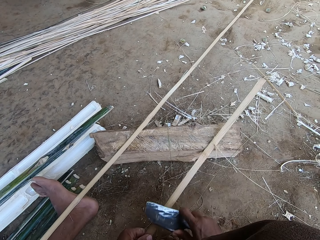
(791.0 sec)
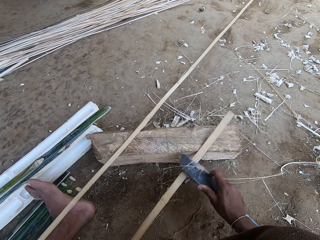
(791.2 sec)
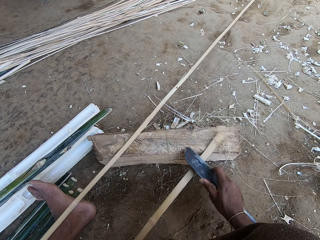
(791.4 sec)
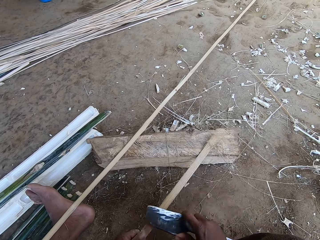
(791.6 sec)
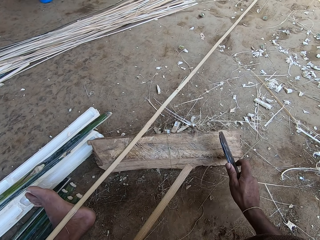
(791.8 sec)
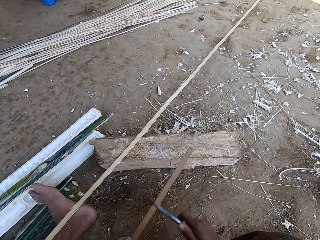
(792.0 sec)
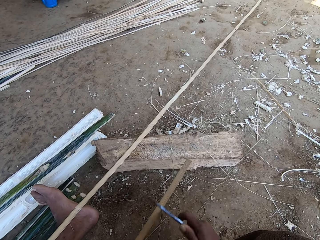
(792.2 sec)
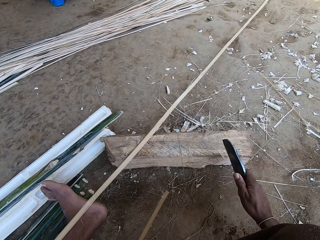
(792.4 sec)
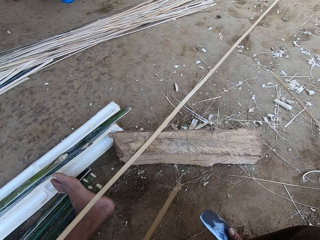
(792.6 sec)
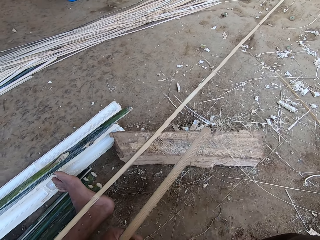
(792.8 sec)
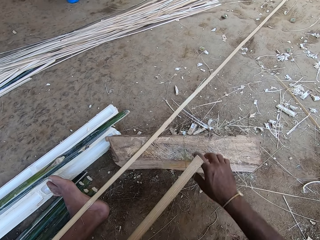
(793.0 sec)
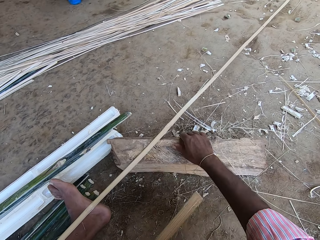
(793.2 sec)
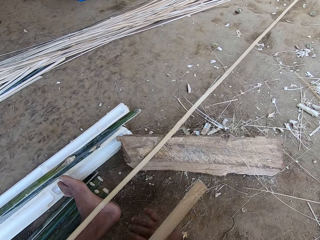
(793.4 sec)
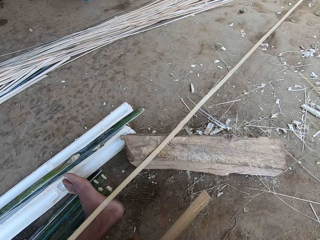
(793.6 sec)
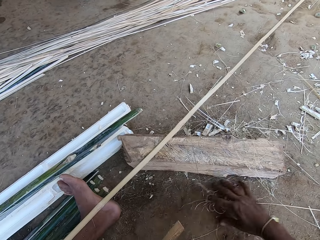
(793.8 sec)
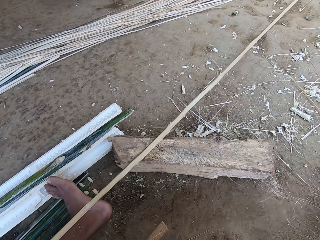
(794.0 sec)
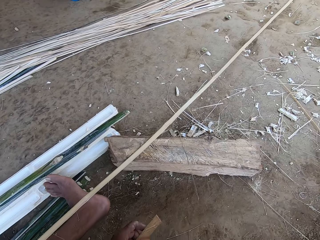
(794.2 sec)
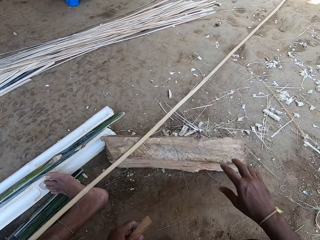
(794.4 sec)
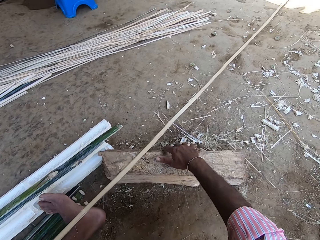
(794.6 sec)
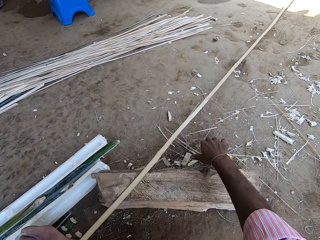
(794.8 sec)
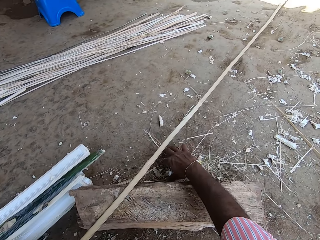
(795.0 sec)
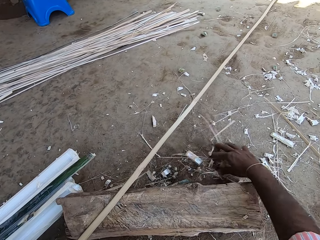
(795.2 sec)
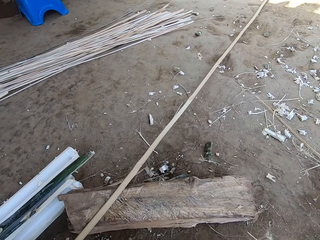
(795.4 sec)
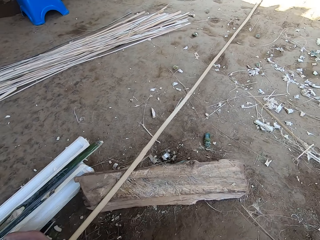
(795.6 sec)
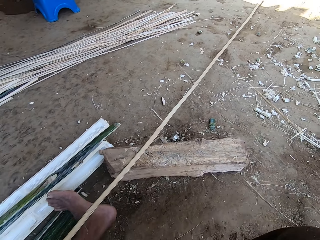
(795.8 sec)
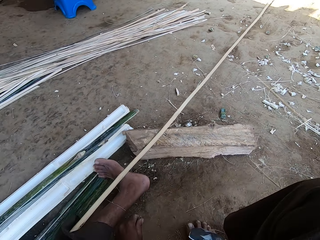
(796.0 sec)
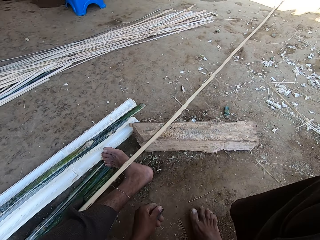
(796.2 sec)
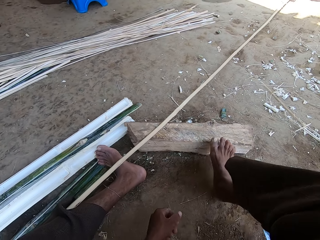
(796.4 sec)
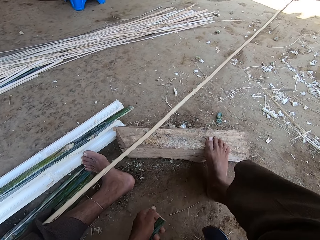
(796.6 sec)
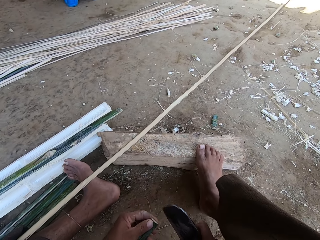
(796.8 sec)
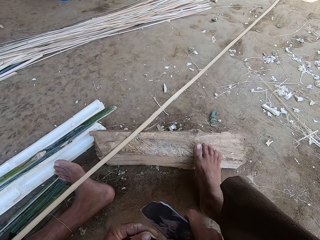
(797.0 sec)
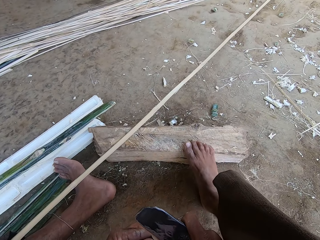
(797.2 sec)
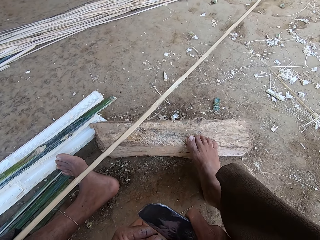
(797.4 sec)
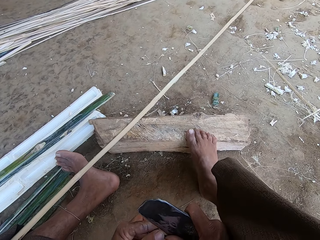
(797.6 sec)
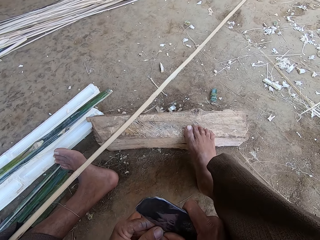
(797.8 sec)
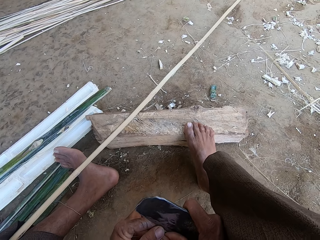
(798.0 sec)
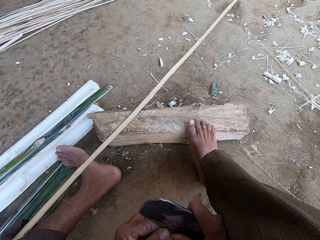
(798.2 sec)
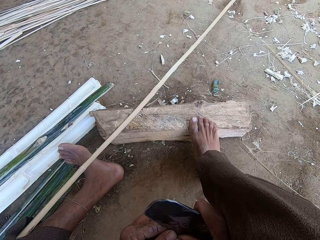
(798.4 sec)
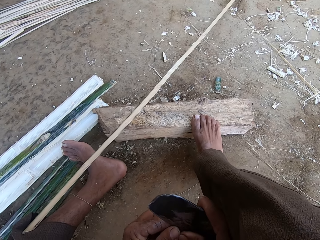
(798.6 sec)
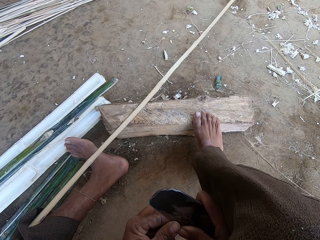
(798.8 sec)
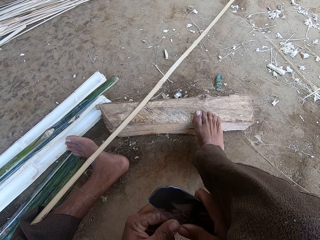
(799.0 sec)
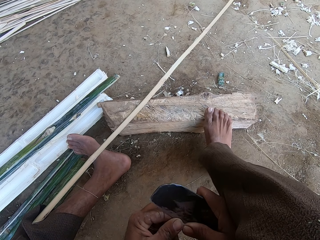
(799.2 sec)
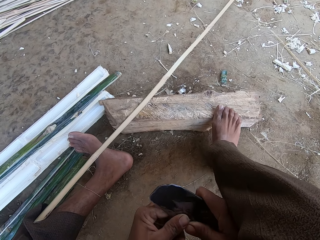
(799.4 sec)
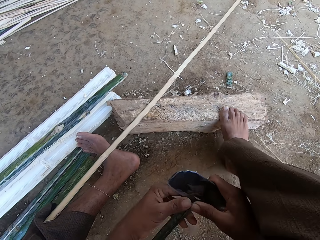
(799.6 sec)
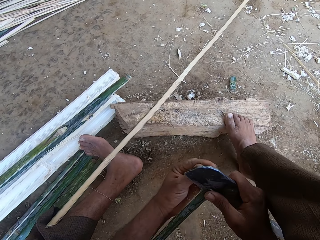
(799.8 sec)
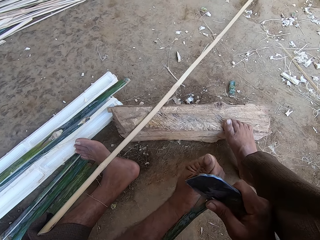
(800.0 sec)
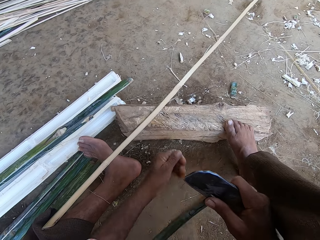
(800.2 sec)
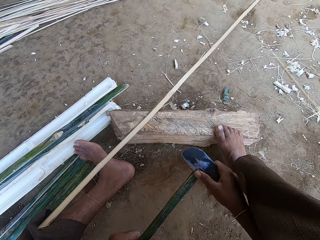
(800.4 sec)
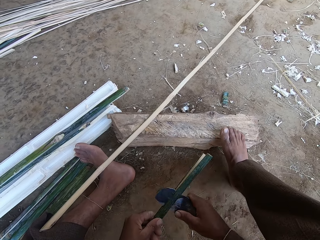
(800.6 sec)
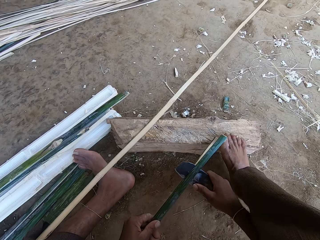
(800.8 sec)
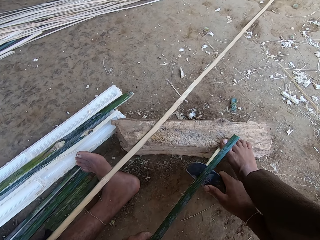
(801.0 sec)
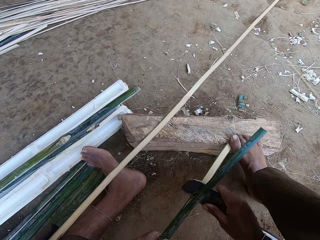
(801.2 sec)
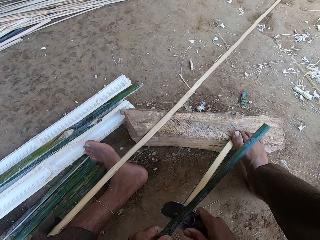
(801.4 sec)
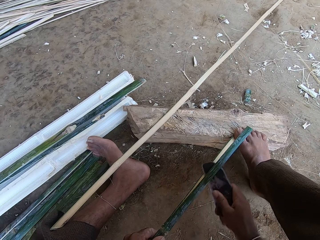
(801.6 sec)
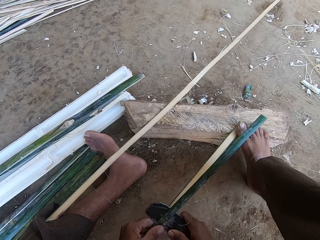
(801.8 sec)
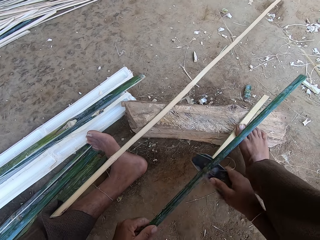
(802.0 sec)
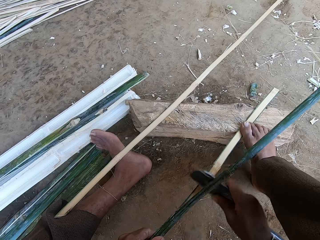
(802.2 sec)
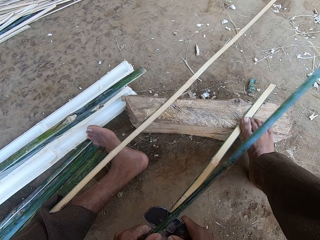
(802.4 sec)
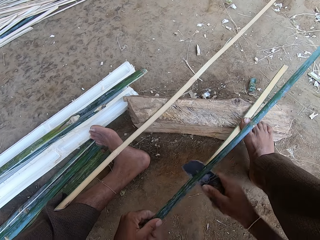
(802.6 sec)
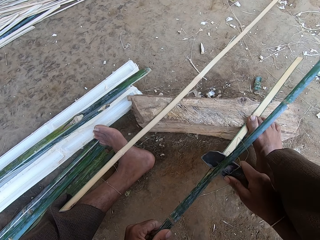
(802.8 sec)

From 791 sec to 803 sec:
The camera wearer puts the knife down. They remove the dirt with the hand. They wipe the floor. They divide the bamboo stripes. They cut the bamboo stick.

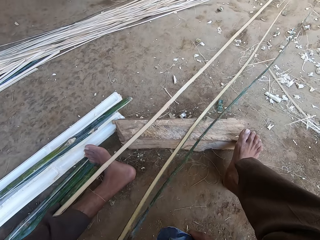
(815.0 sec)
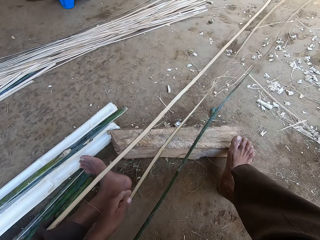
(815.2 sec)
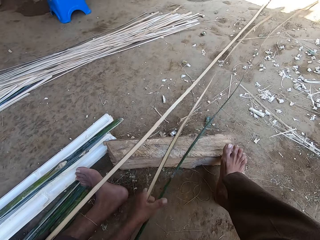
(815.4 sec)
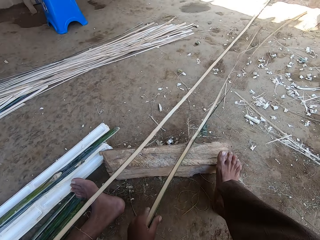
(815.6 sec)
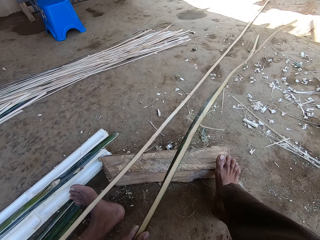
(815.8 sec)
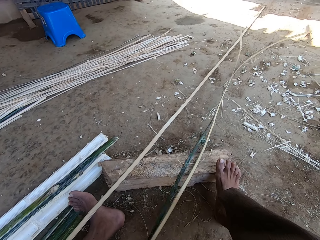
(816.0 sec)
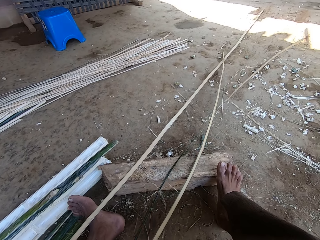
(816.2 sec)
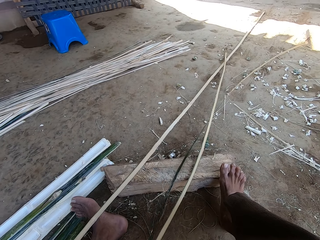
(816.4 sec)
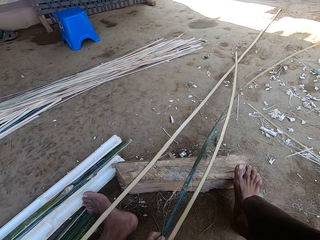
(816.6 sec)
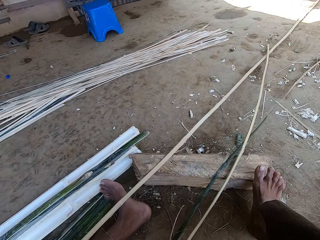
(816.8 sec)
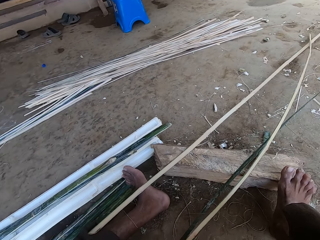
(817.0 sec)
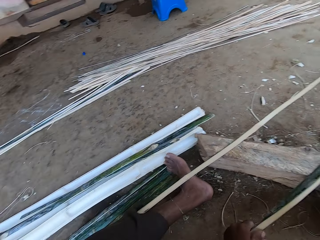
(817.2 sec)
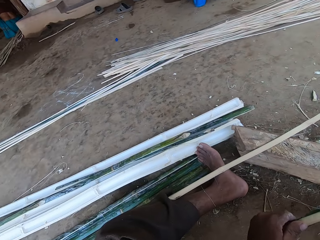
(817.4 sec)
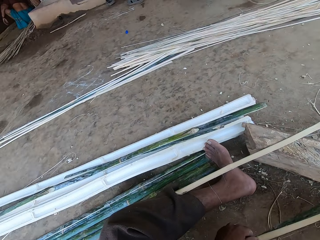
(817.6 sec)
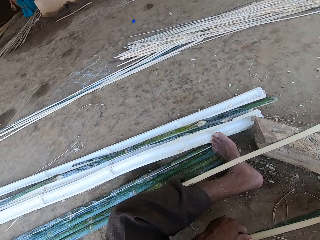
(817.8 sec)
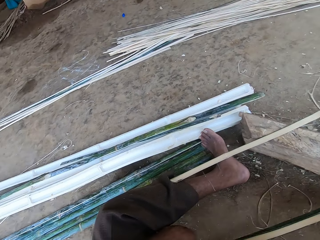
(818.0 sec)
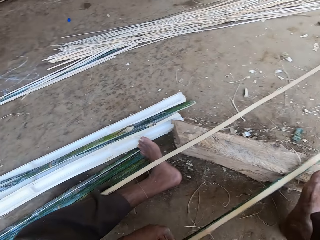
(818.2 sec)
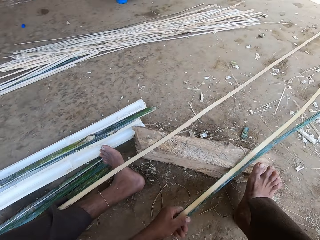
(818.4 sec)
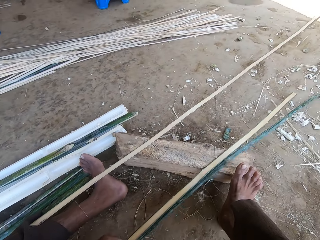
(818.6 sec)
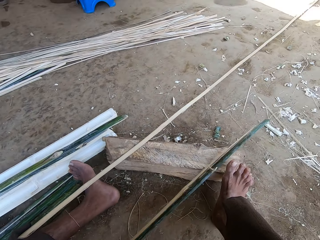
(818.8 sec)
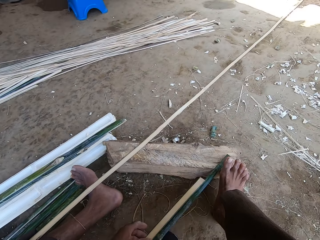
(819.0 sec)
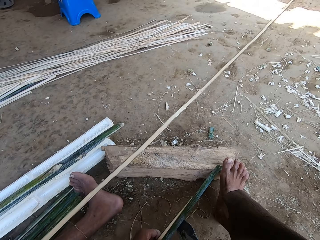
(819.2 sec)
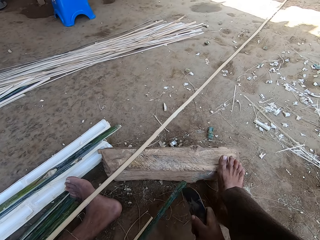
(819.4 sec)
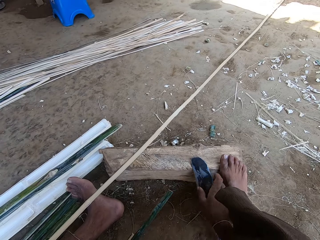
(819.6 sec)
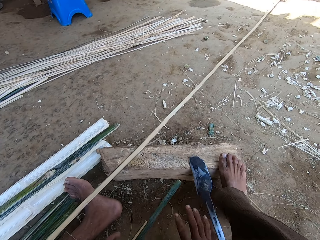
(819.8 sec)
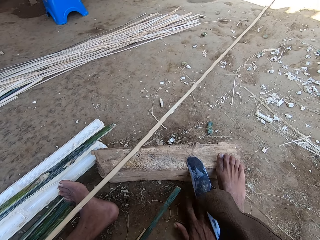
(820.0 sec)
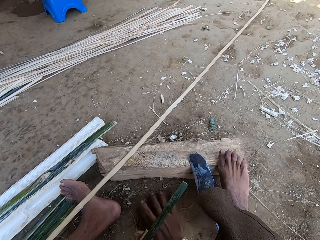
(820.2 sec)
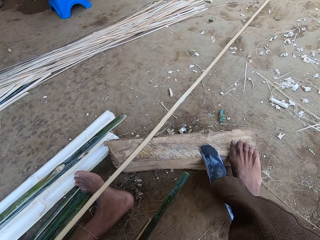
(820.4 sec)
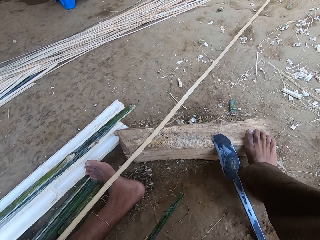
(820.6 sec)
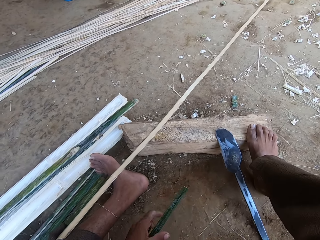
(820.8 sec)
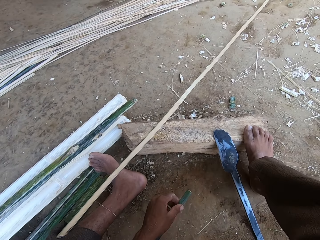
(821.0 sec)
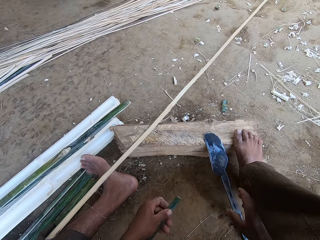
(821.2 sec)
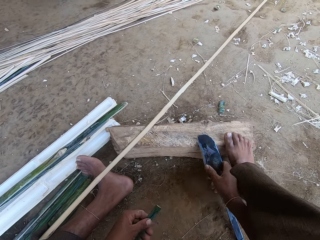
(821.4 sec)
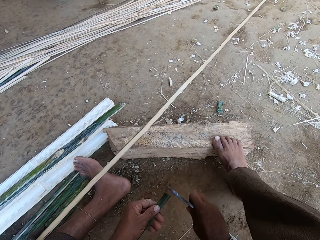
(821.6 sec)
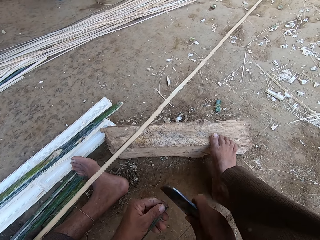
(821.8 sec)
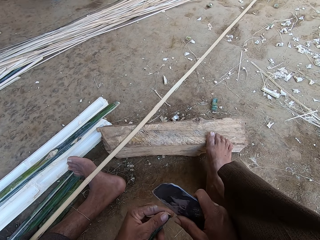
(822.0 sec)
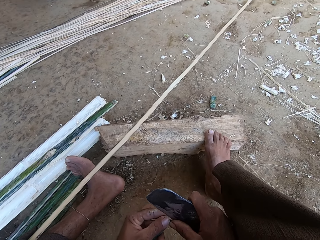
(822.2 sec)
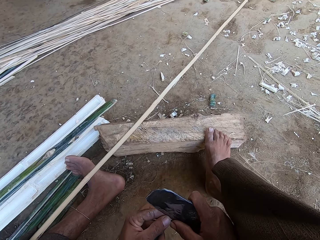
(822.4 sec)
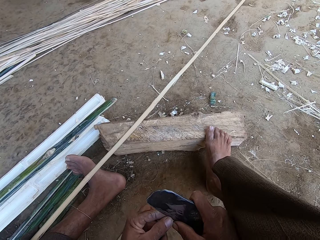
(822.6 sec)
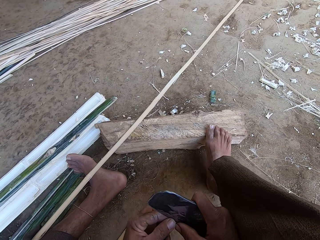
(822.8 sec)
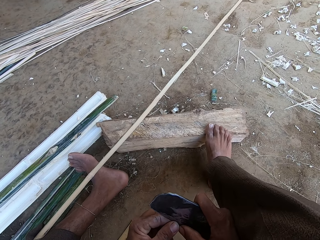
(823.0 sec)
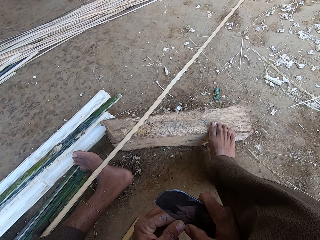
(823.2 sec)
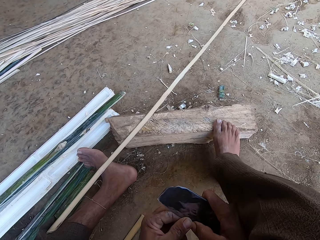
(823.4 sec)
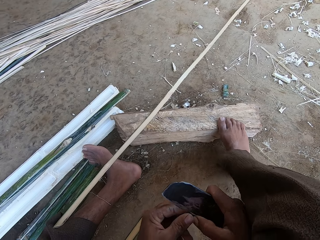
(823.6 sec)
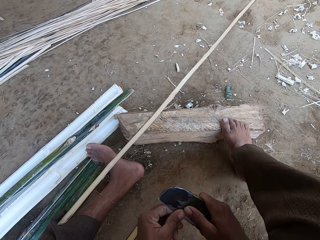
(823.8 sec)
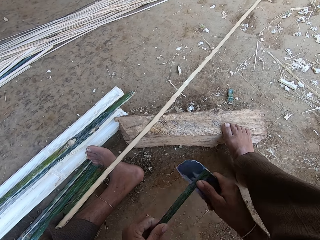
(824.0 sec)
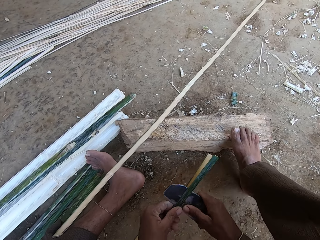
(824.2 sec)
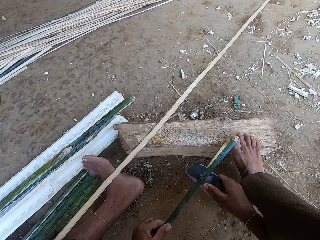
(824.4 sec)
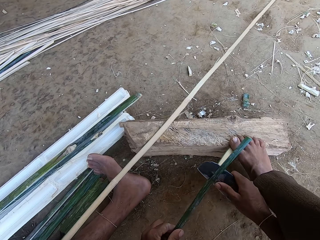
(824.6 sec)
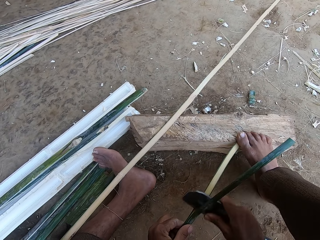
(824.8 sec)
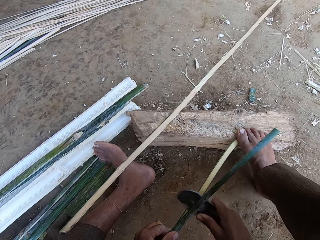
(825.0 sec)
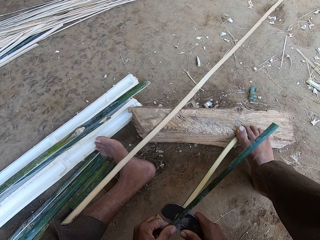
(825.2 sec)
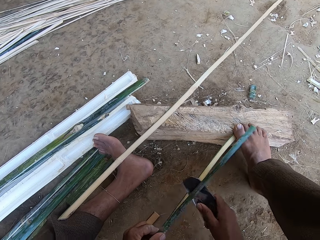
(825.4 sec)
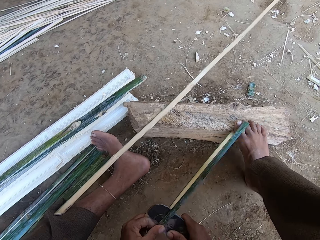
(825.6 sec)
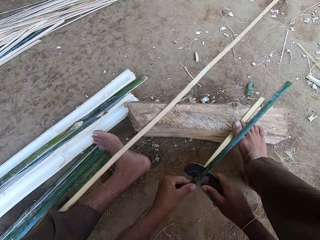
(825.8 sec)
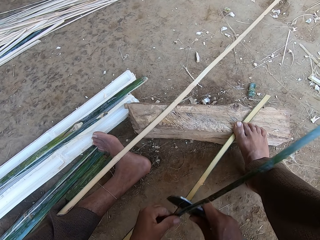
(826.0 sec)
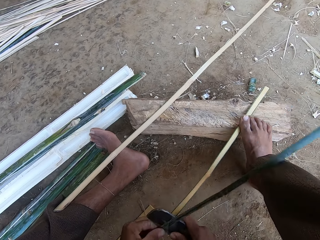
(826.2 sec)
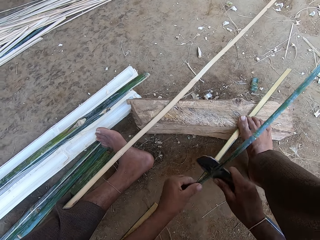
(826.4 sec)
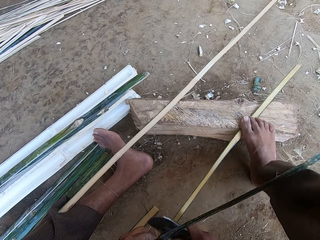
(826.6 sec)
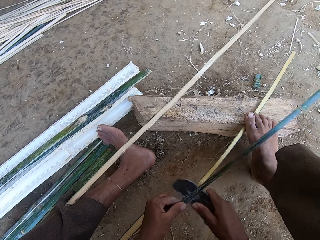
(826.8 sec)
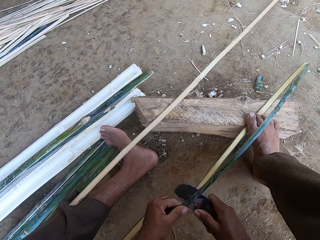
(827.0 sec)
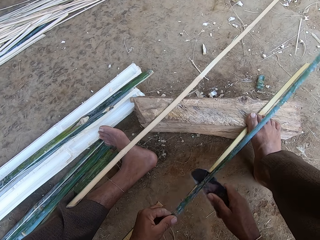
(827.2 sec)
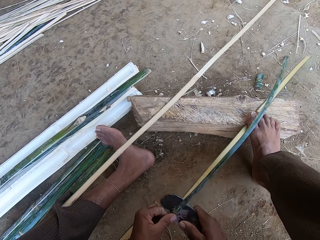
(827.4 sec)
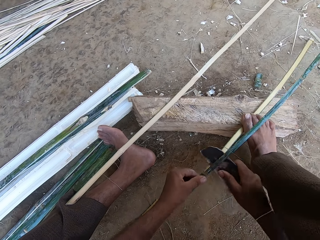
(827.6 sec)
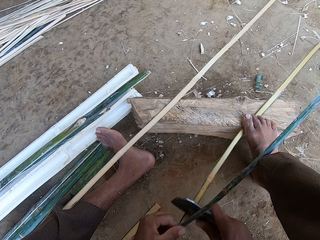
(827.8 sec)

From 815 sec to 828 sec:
The camera wearer moves the bamboo stripes. They remove the soil with the hand. They wipe the floor. They cut the bamboo stick. They step on the stick with the right foot. They cut the stick with the blade.
